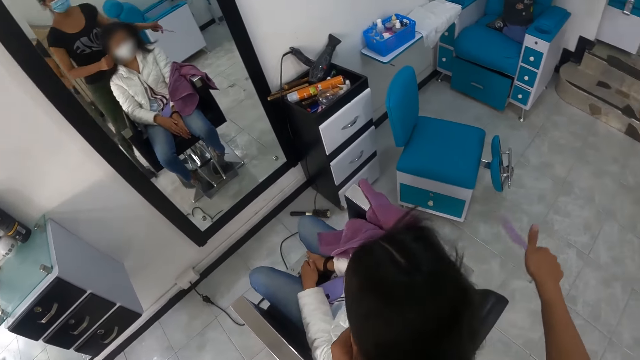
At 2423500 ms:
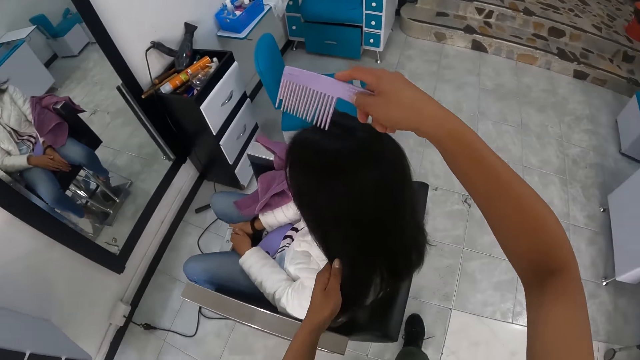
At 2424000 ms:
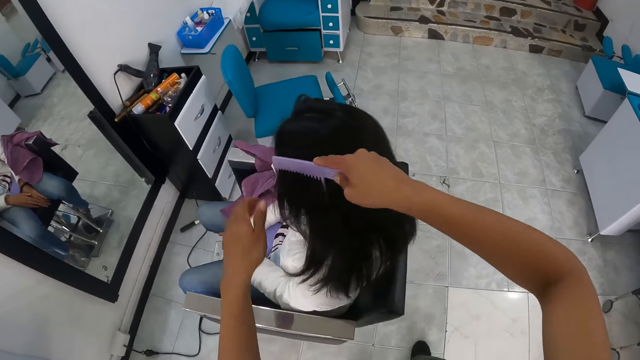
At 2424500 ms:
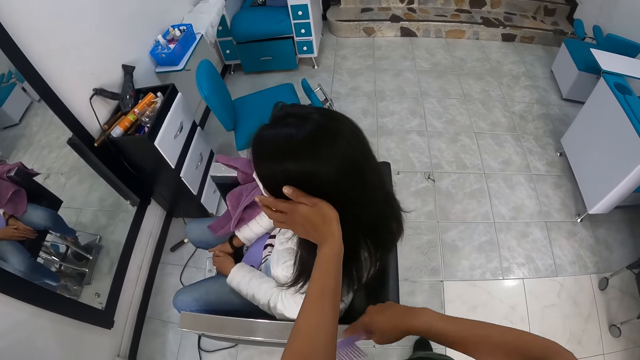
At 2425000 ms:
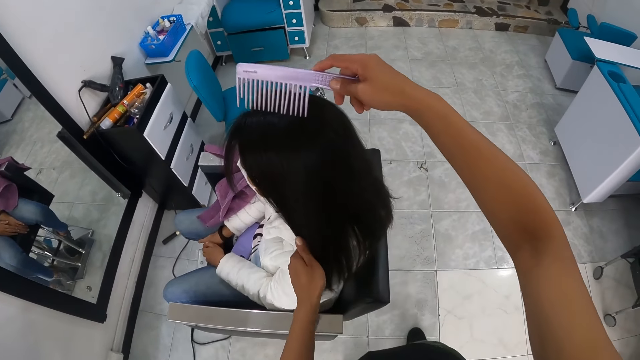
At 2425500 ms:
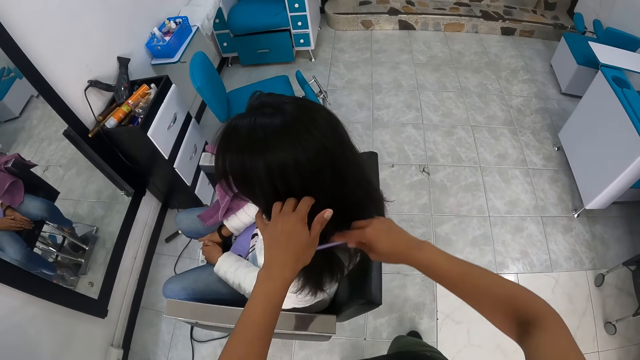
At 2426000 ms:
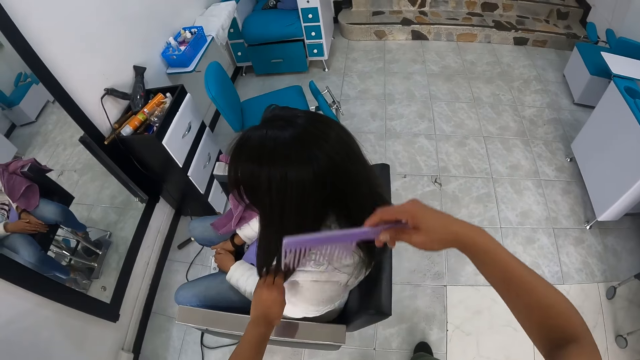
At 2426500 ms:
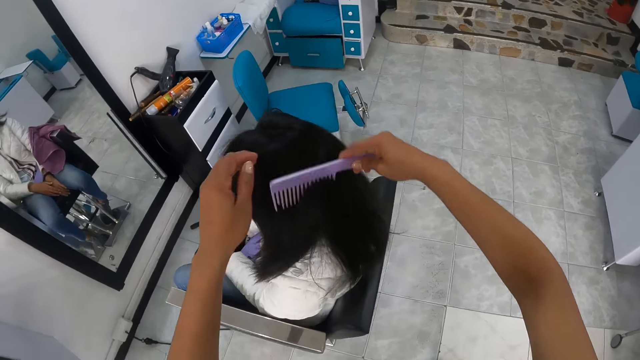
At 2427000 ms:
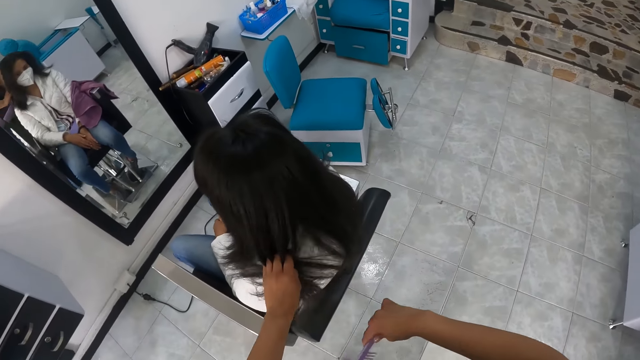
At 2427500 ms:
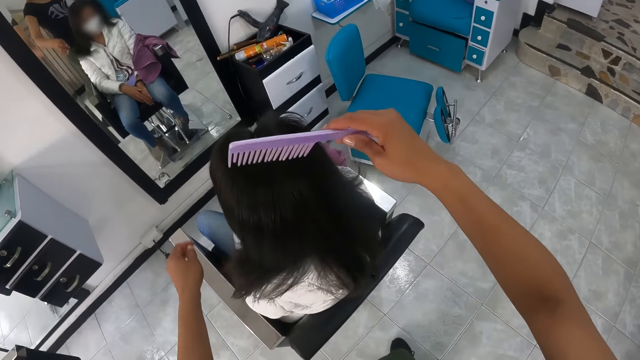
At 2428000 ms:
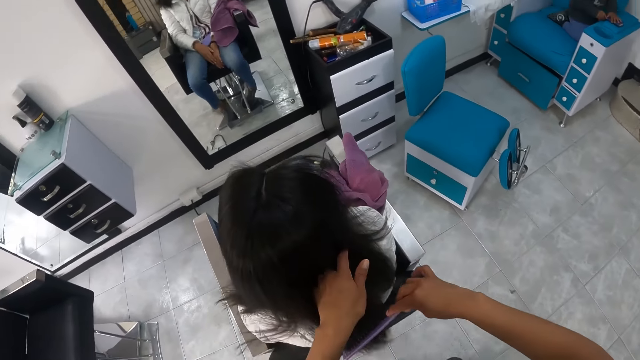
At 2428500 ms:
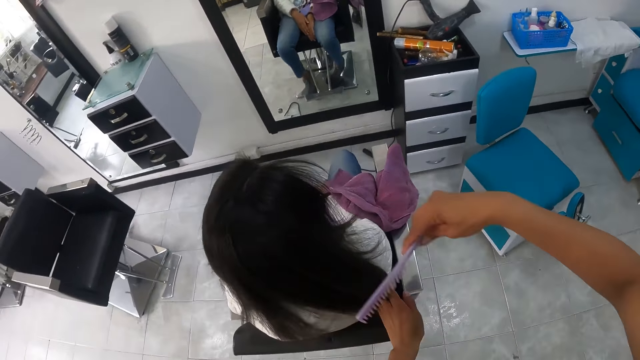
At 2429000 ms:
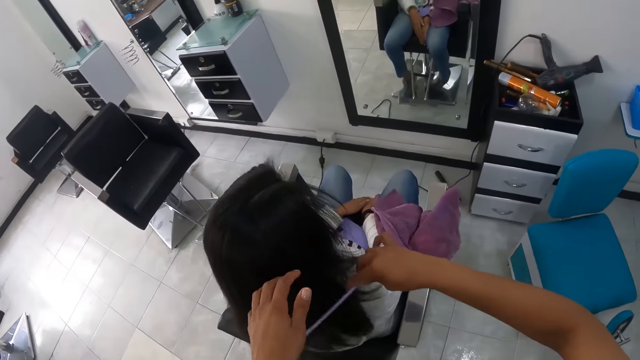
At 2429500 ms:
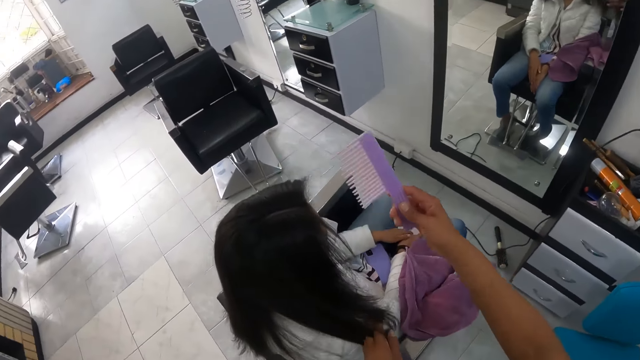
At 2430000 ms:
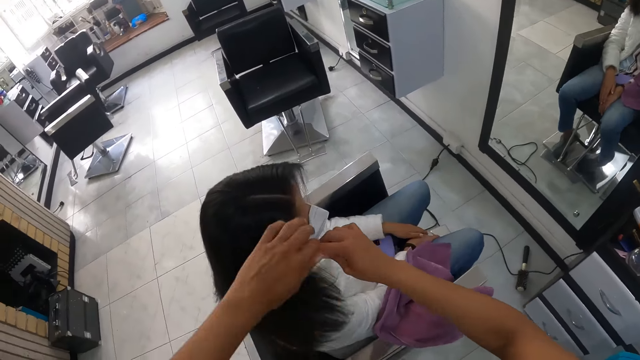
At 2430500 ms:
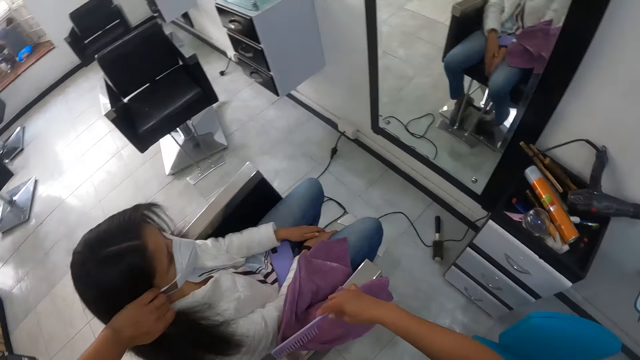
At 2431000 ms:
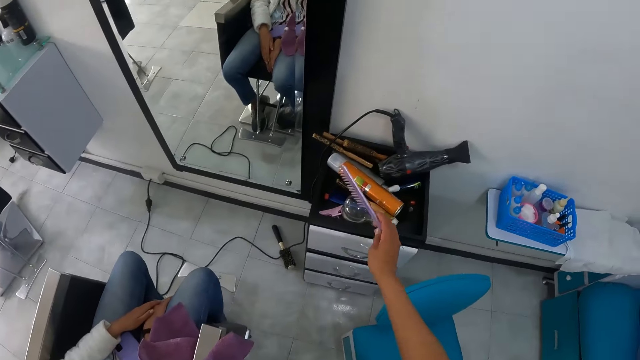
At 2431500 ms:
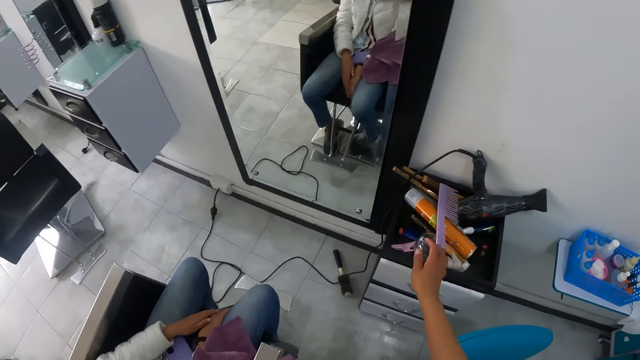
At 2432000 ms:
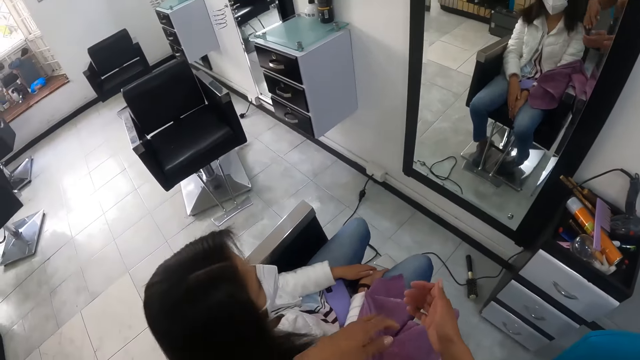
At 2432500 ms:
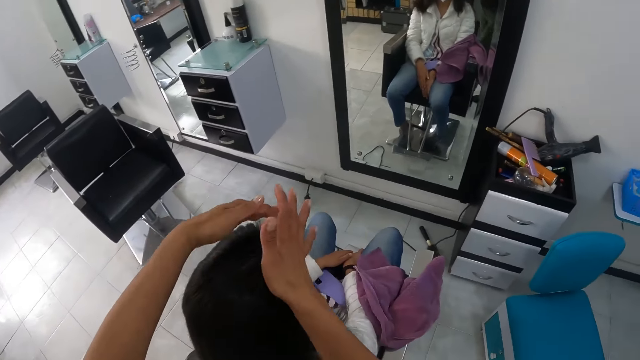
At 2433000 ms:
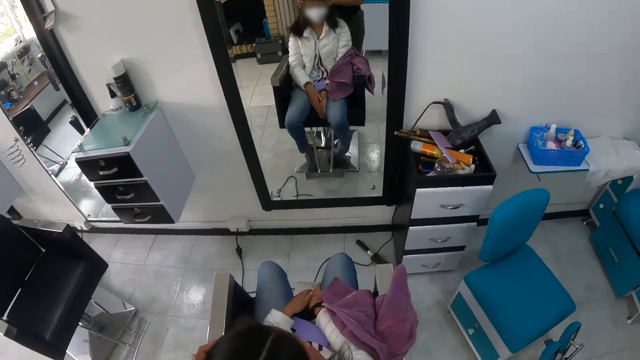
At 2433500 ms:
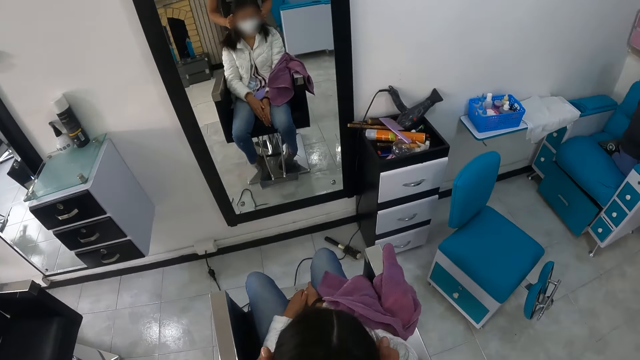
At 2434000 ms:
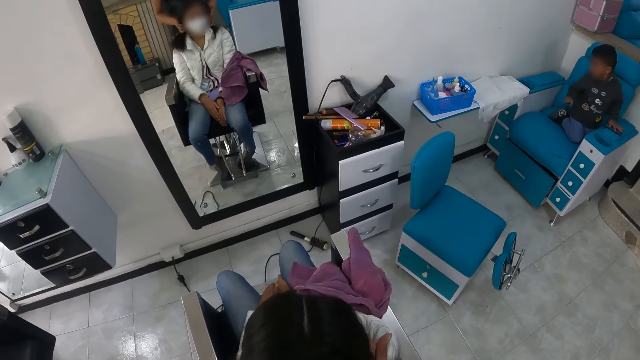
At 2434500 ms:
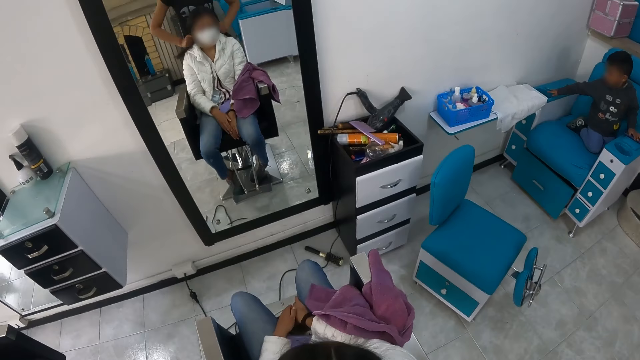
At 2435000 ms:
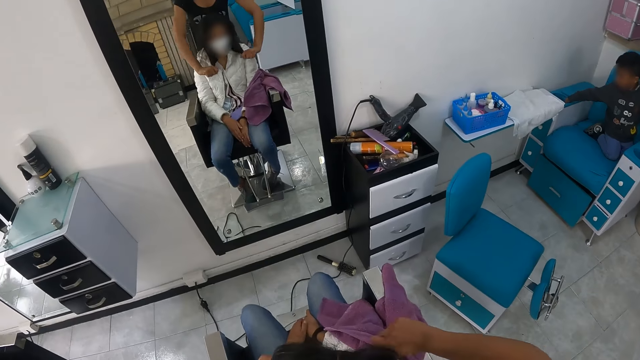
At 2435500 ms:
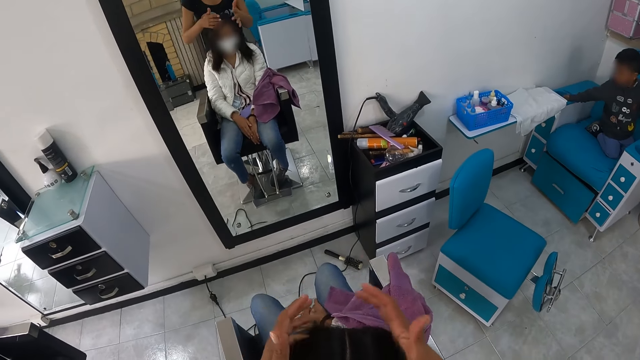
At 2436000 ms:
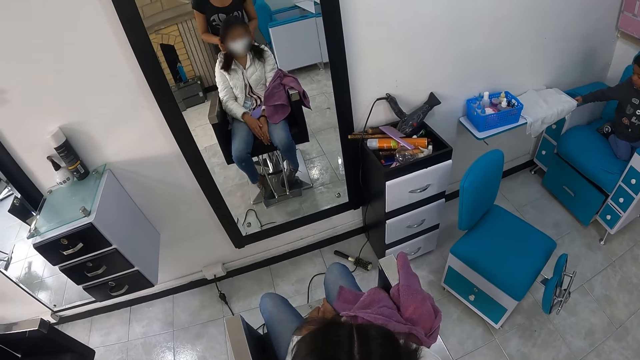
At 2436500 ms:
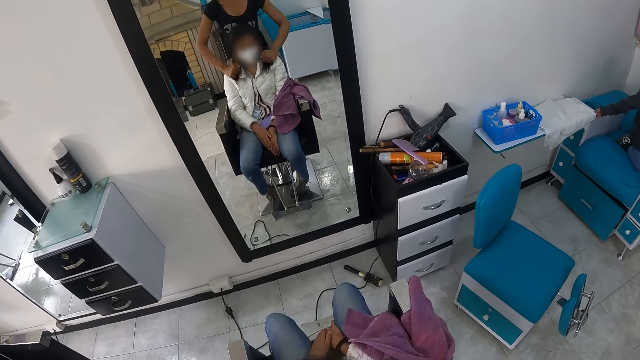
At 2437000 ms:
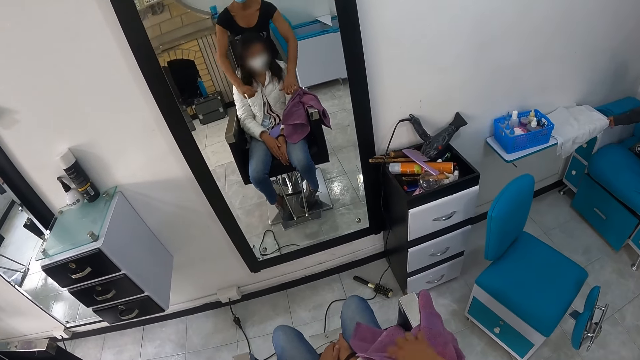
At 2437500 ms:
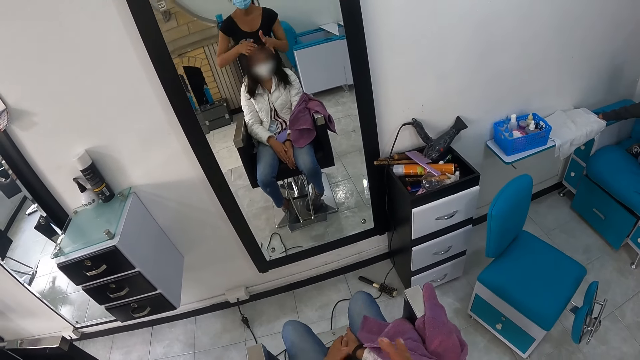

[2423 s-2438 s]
The camera wearer combs the left side of the hair of the woman with the lilac comb in her right hand. She presses down the left side of the hair of the woman with her left hand. She combs the hair of the woman with the lilac comb in her right hand. She brushes through the hair of the woman with her right hand. She combs out the left side of the woman's hair with the lilac comb in her right hand. She drops the lilac comb on the drawer top with her right hand. She presses down both sides of the hair of the woman with her hands. She sets the woman's hair. The boy puts his right hand in the storage of the blue chair.

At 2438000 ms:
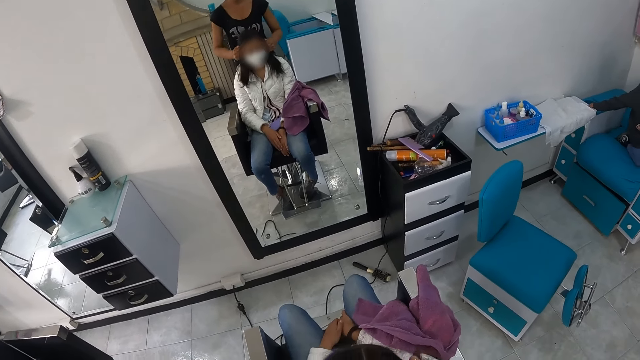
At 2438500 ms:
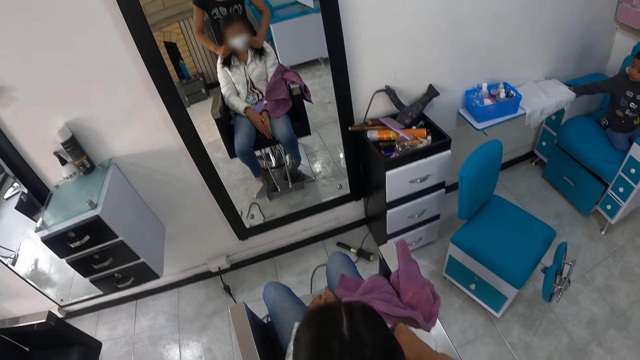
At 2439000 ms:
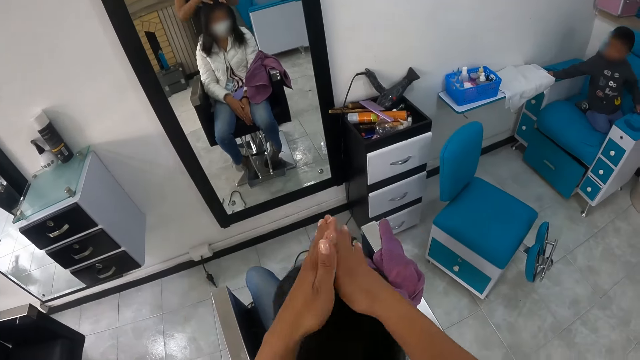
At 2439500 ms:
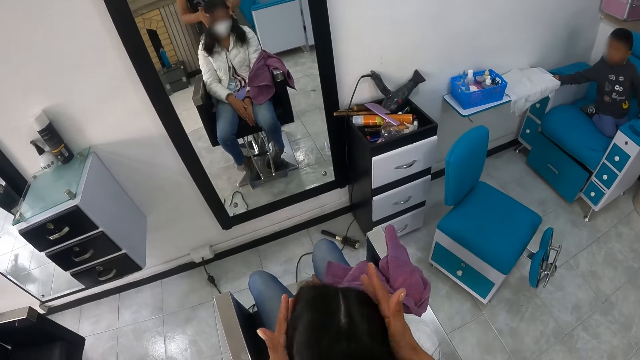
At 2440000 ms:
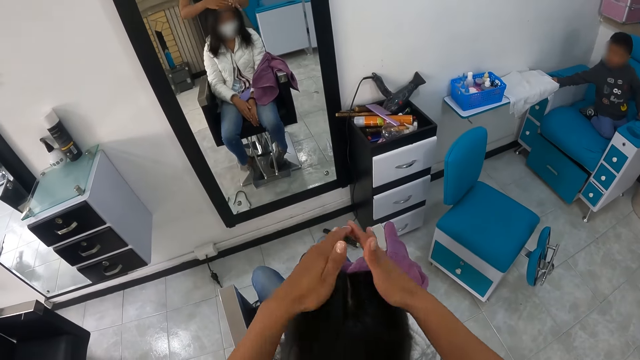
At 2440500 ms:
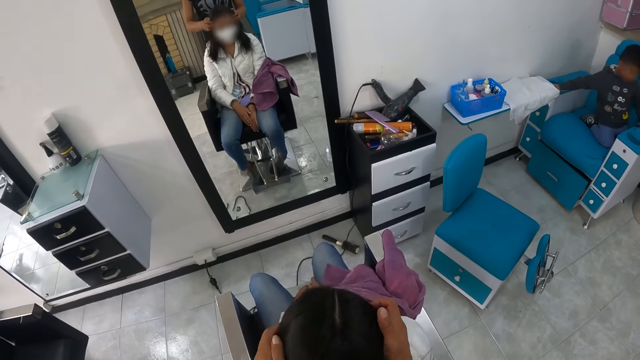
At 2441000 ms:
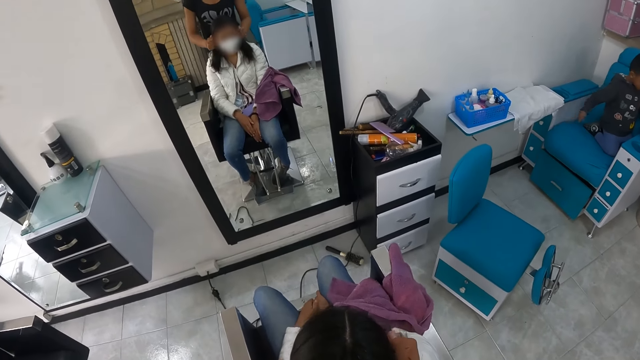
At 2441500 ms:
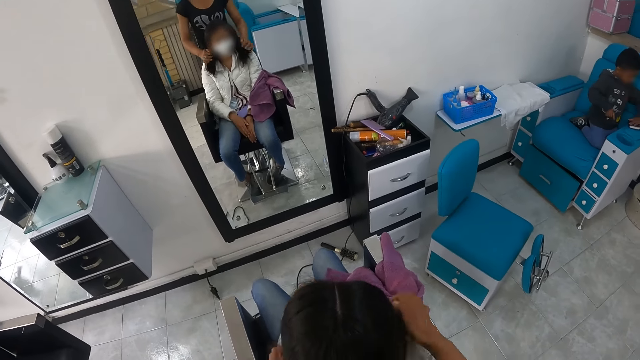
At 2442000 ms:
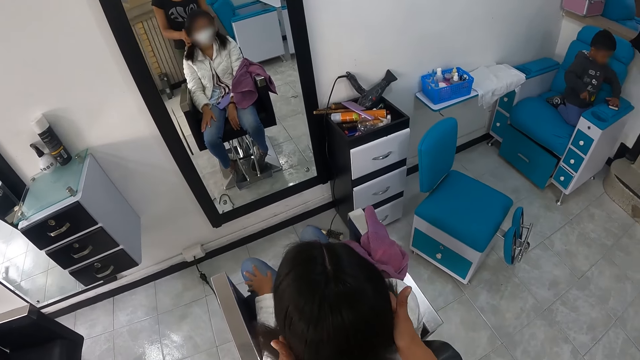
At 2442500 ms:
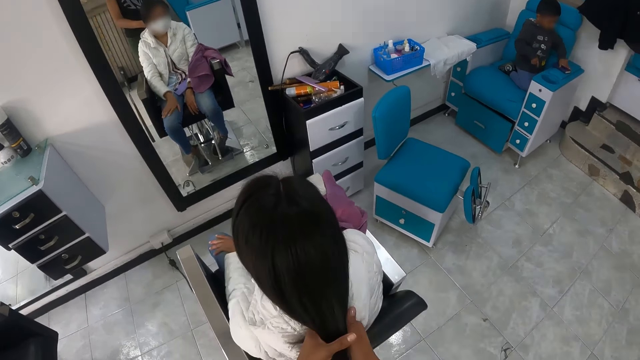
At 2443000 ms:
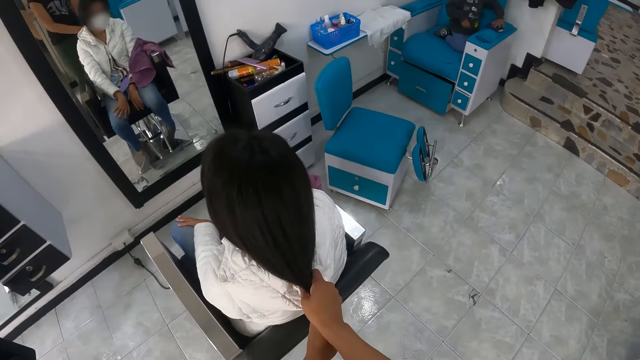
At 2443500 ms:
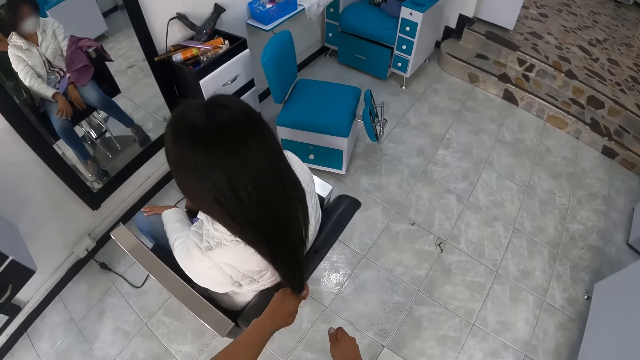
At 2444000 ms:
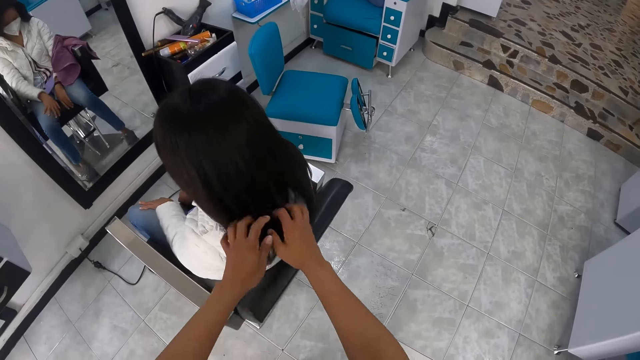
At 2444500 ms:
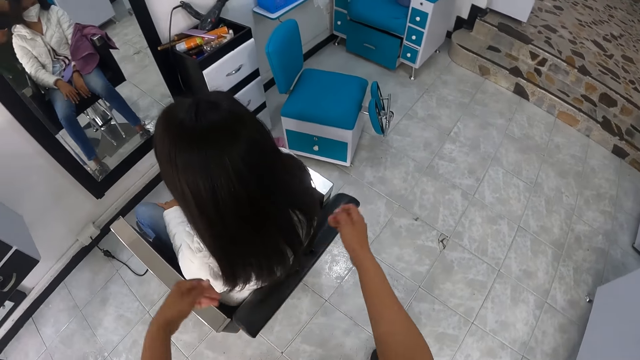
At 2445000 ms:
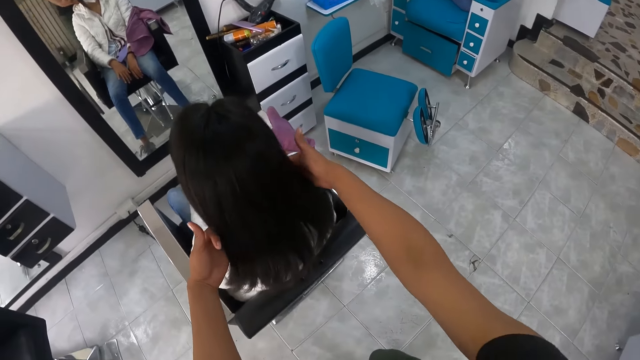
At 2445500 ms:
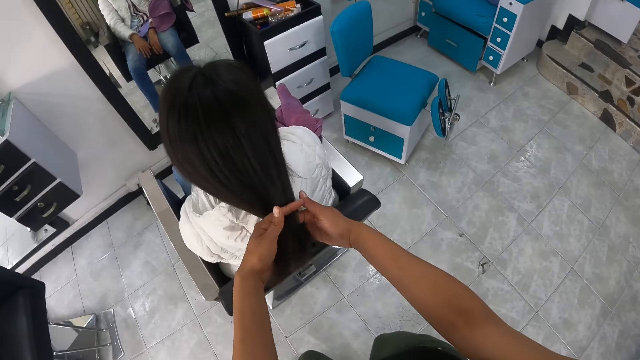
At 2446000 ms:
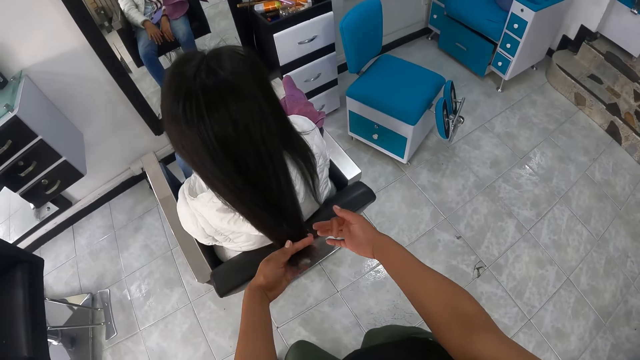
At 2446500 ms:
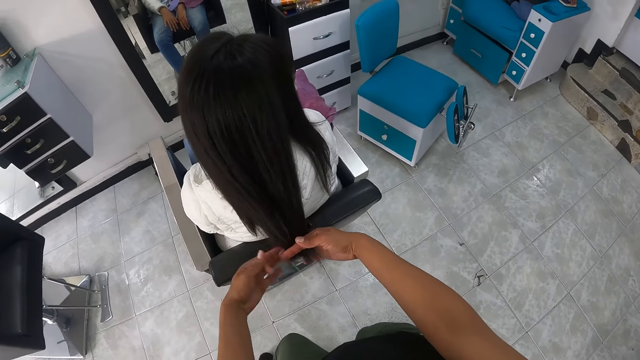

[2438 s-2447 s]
The boy moves the bible on the blue chair with his right hand. The camera wearer pulls the lady's hair.
